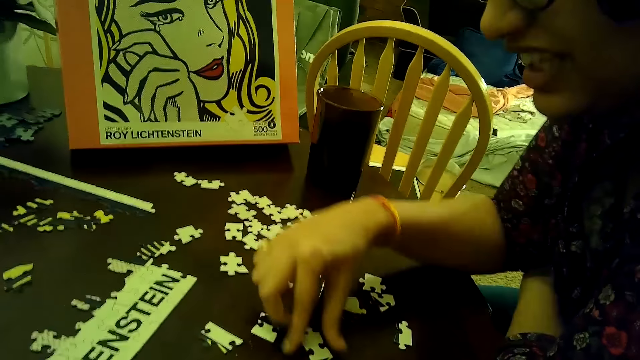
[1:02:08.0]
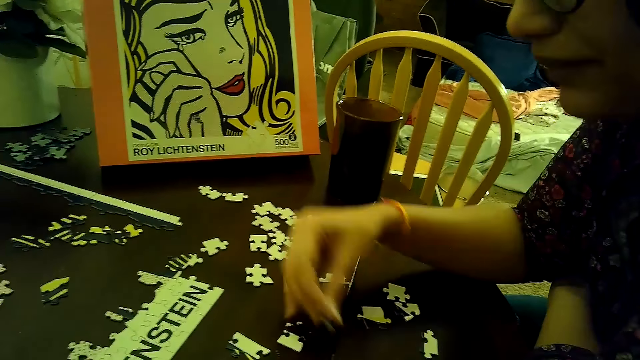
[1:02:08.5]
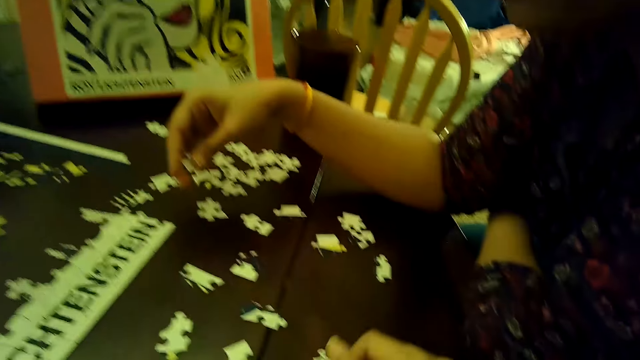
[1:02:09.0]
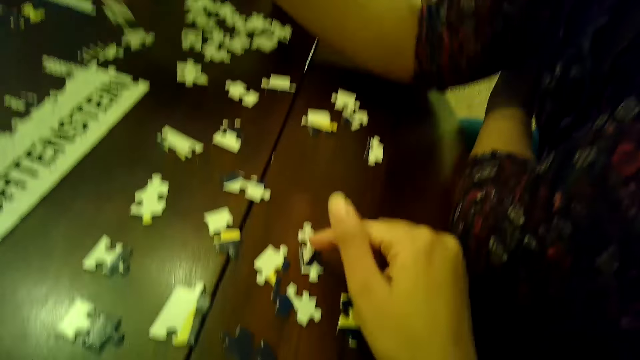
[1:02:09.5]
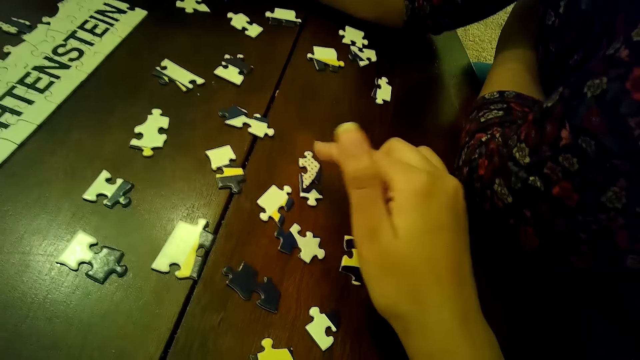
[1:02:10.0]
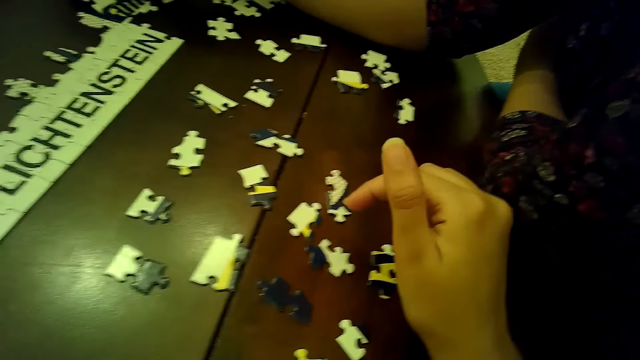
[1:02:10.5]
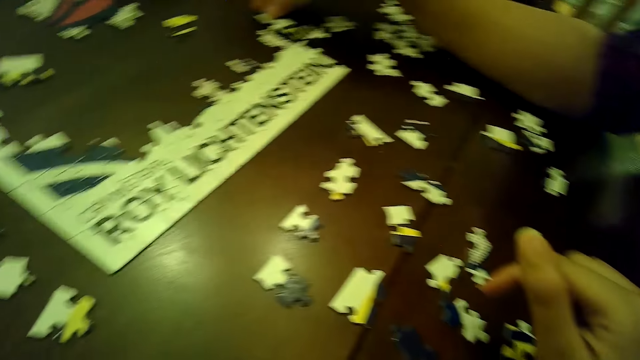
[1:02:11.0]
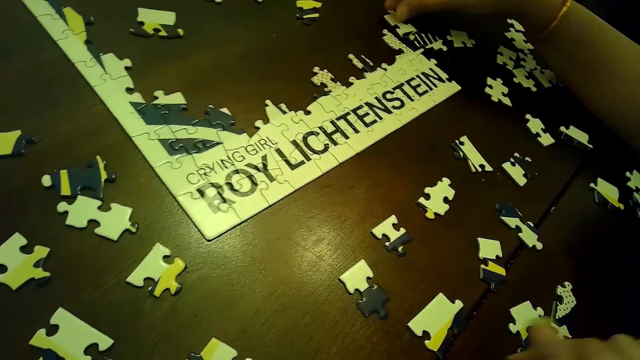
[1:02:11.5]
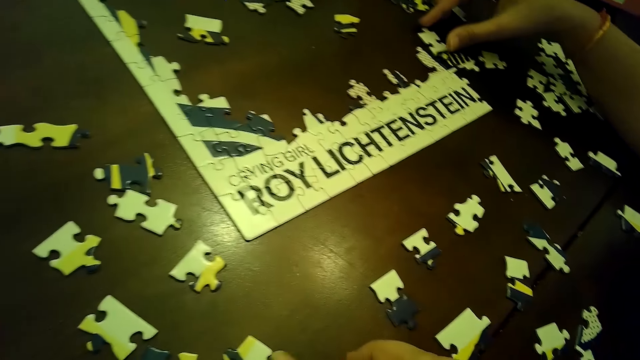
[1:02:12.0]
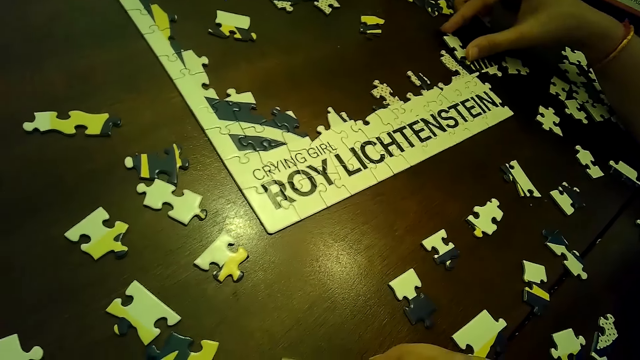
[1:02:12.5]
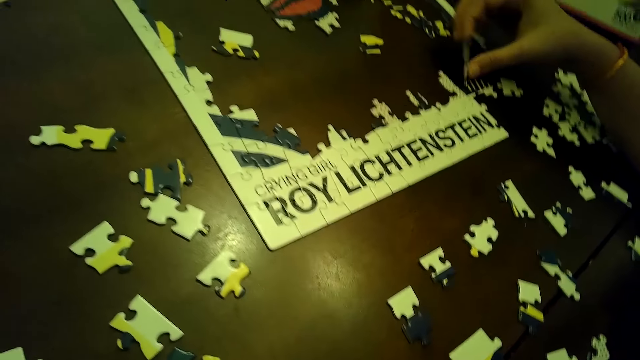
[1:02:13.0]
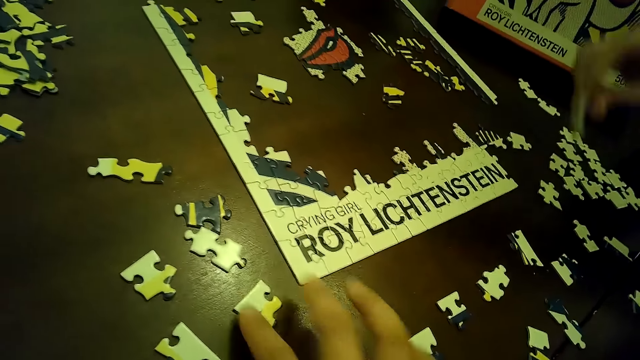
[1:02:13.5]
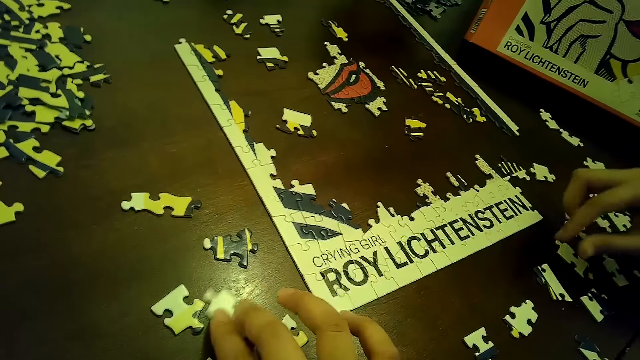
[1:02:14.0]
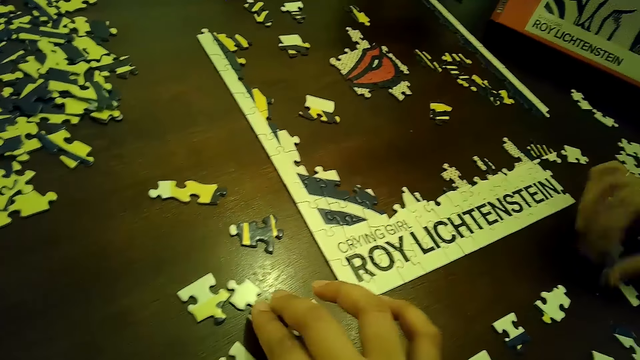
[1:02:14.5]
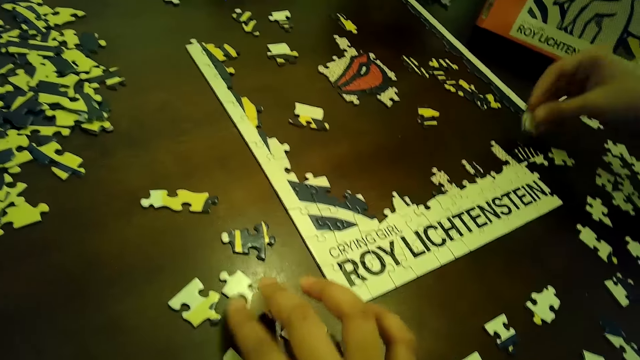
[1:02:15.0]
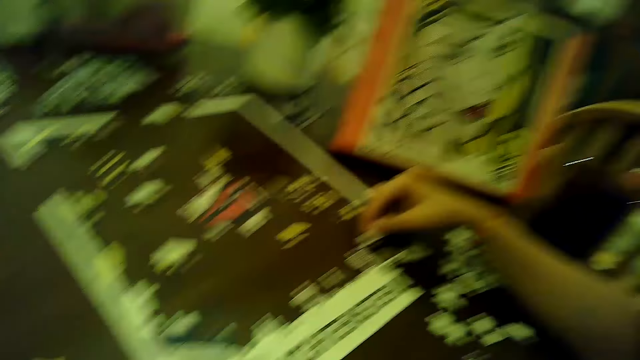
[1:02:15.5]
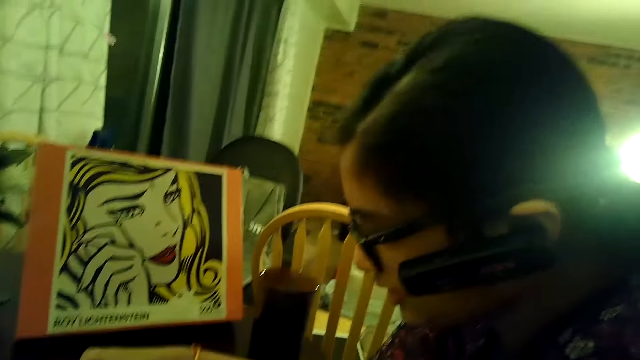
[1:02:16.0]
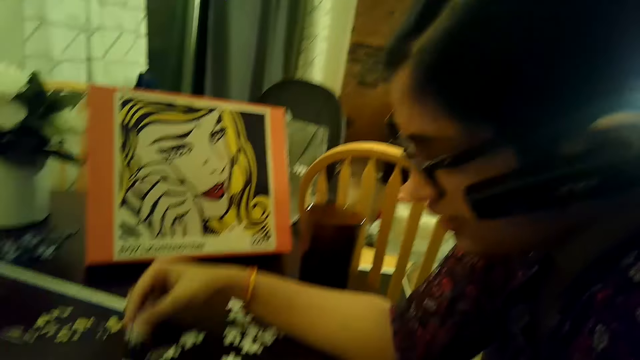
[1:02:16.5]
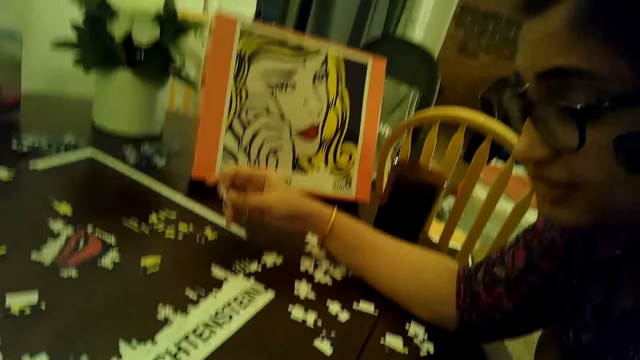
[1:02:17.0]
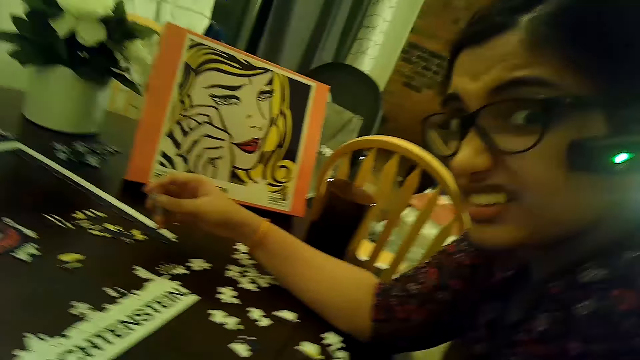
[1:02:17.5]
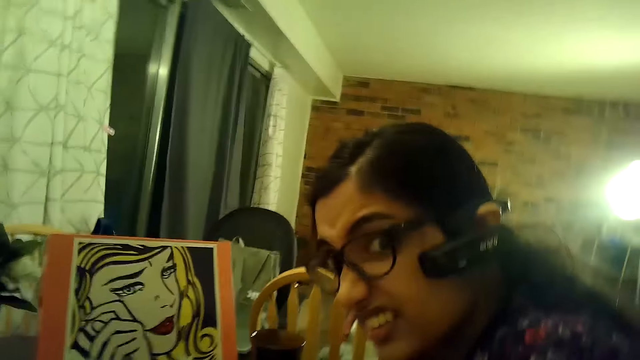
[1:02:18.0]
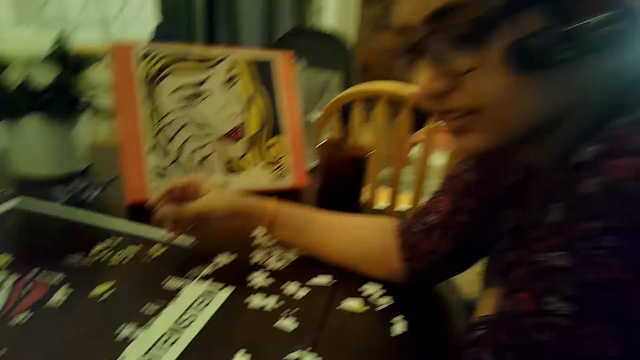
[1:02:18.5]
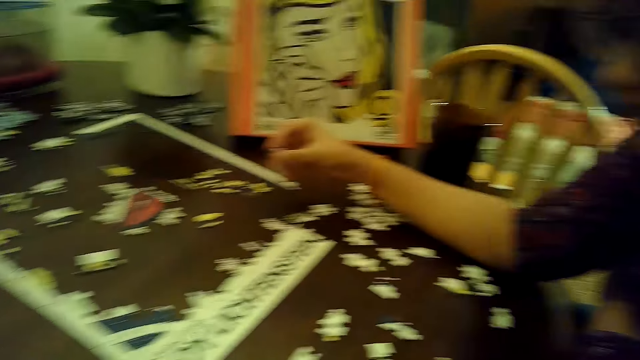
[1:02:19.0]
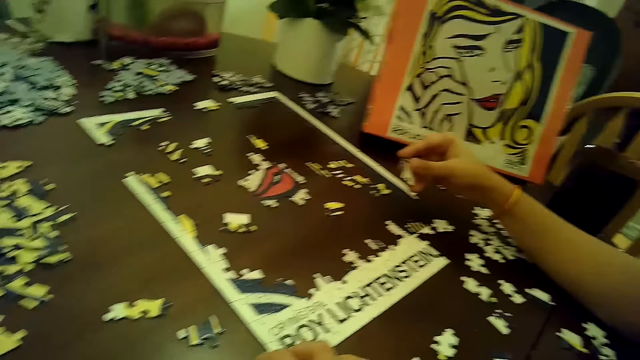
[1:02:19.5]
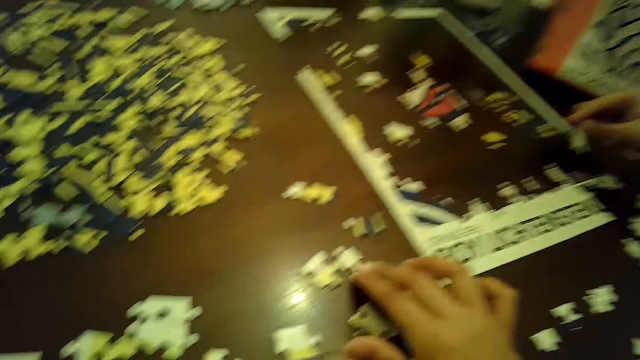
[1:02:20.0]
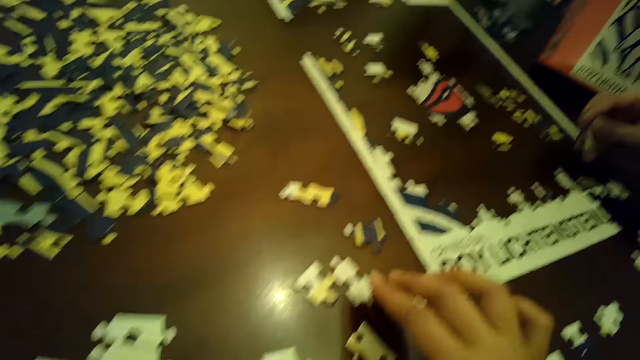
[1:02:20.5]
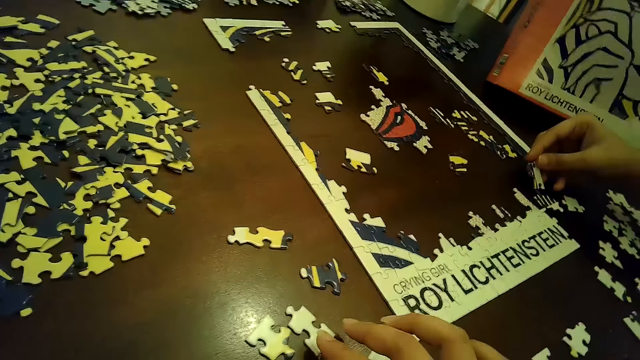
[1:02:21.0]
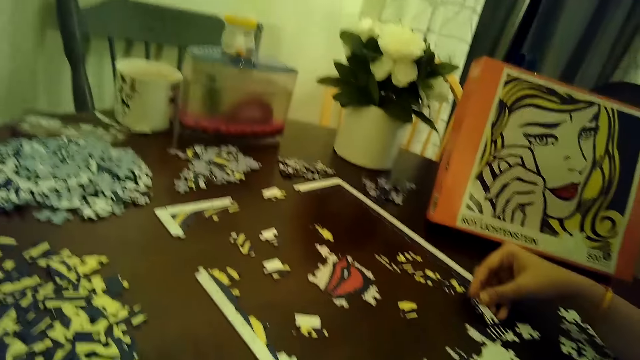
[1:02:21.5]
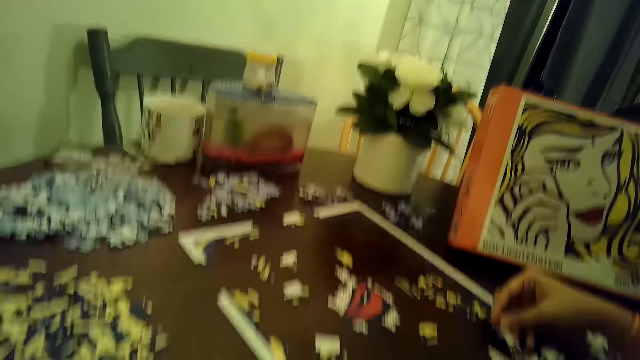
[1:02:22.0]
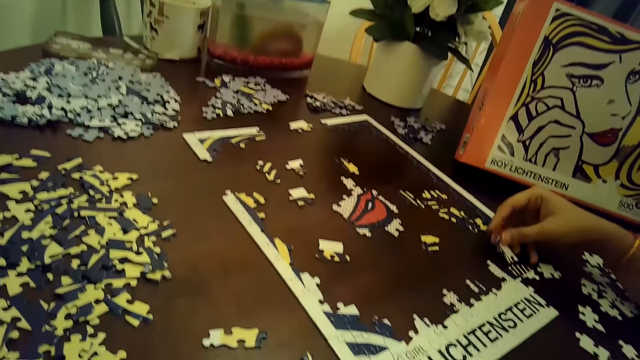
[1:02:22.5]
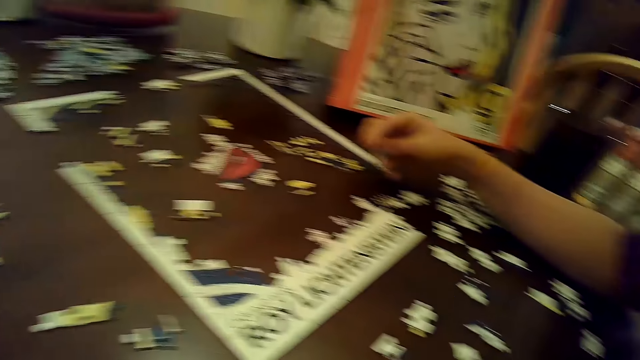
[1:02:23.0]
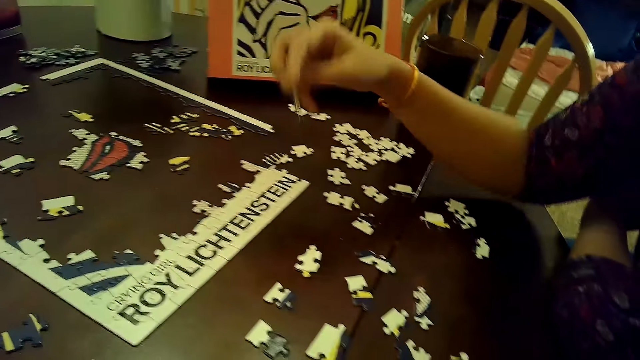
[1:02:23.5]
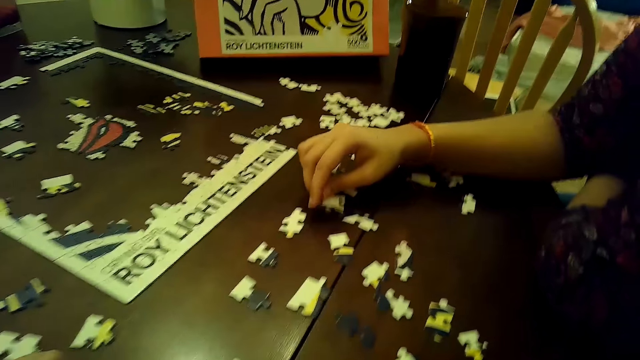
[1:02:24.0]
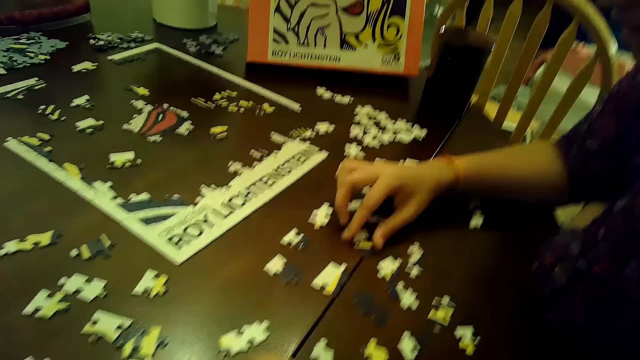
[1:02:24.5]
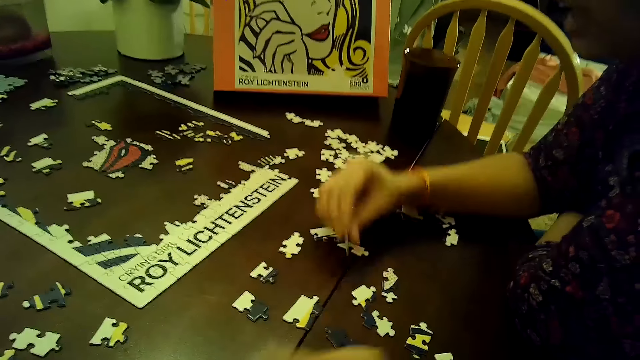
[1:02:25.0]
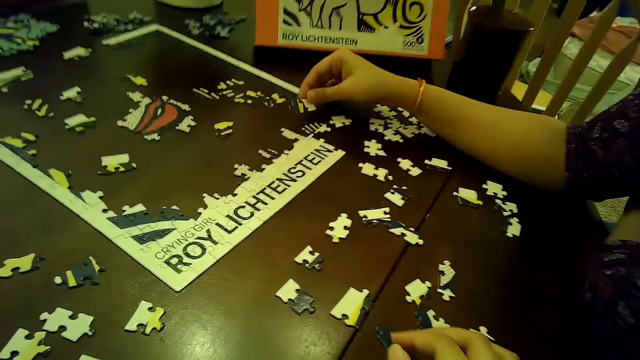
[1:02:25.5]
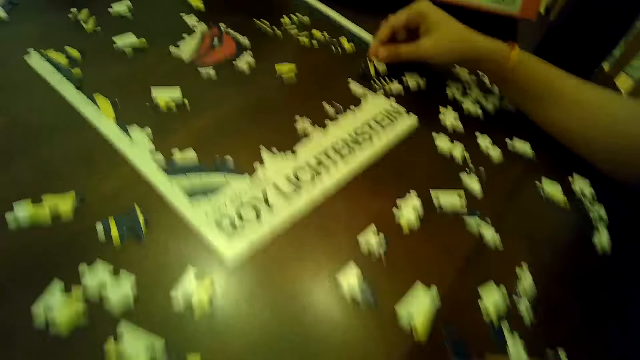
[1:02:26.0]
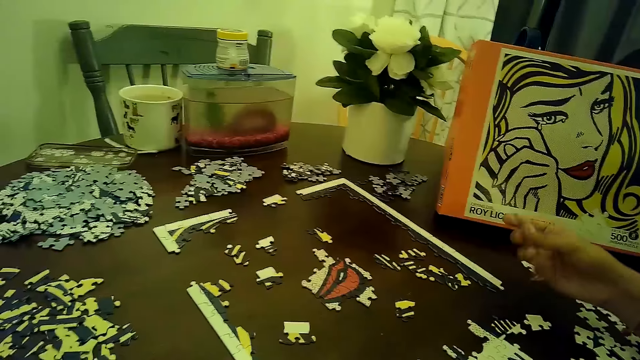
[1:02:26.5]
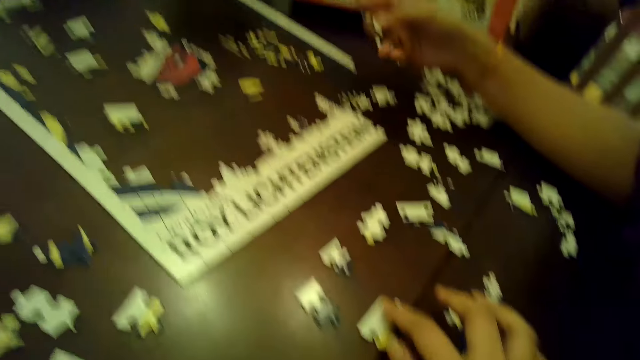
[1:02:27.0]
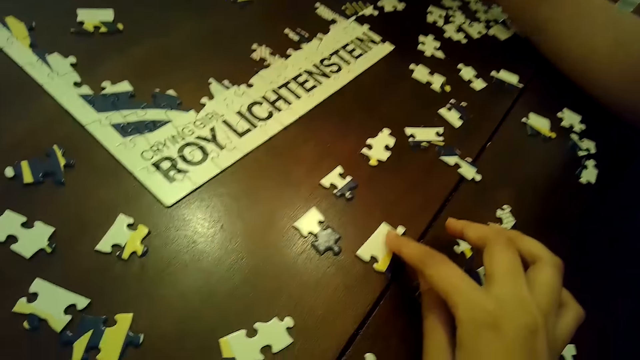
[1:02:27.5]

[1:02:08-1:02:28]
The woman picks a puzzle piece on the table with her right hand. The camera wearer moves a puzzle piece with her right hand. The woman places the puzzle piece on the table with her right hand. The camera wearer moves a puzzle piece with her right hand. The woman picks the puzzle piece from the table with her right hand and places the puzzle piece on the table with her right hand. The camera wearer moves a puzzle piece with her right hand. The woman picks a puzzle piece from the table with her right hand. The camera wearer moves puzzle pieces with her right hand. The woman places the puzzle piece on the table with her right hand, holds the puzzle piece with her right hand, places the puzzle piece on the table with her right hand, picks the puzzle piece from the table with her right hand, places the puzzle piece on the table with her right hand, picks a puzzle piece from the table with her right hand, places the puzzle piece on the table with her right hand and holds the puzzle piece with her right hand. The camera wearer moves a puzzle piece with her right hand.
